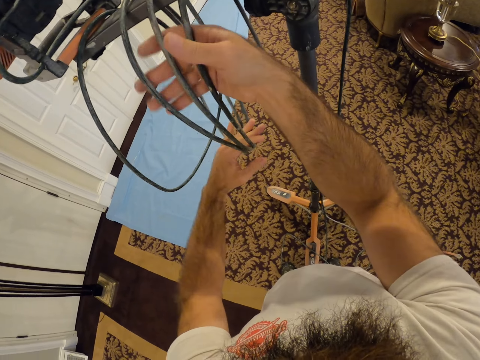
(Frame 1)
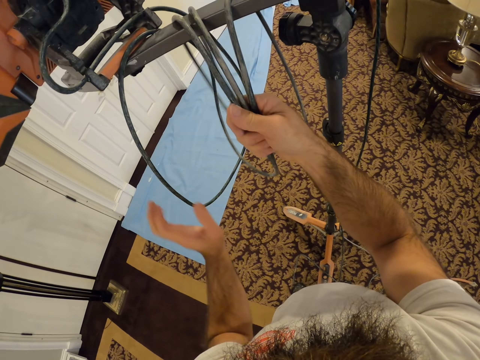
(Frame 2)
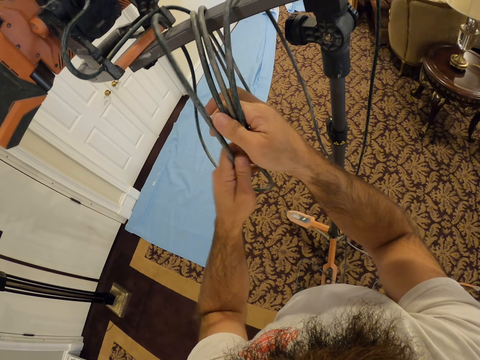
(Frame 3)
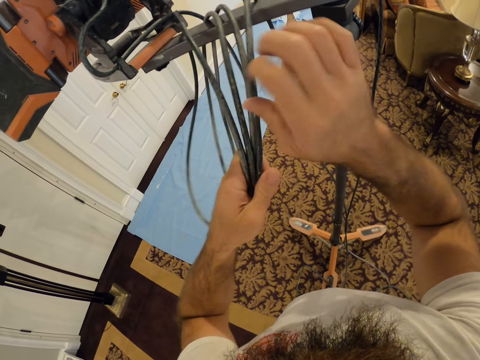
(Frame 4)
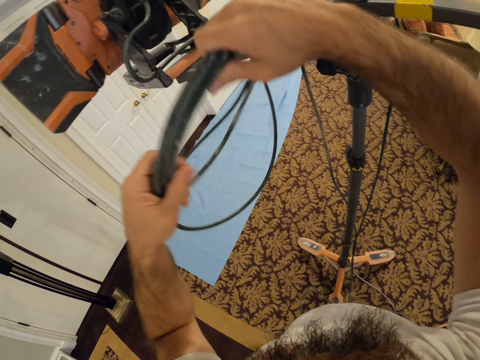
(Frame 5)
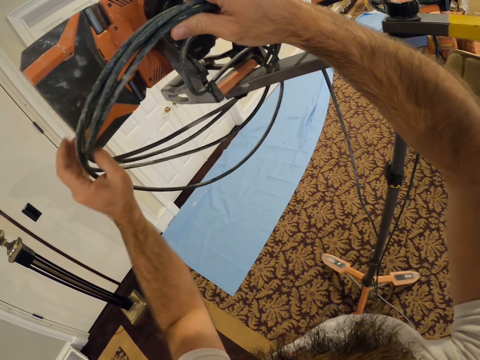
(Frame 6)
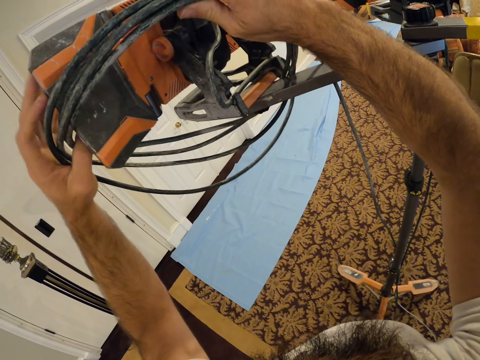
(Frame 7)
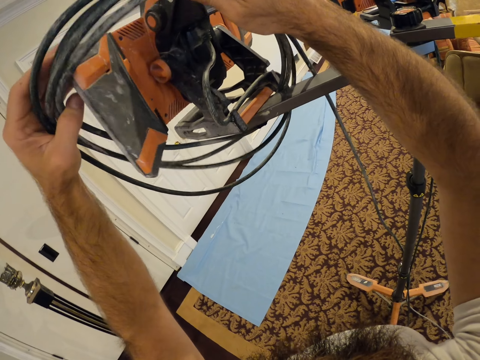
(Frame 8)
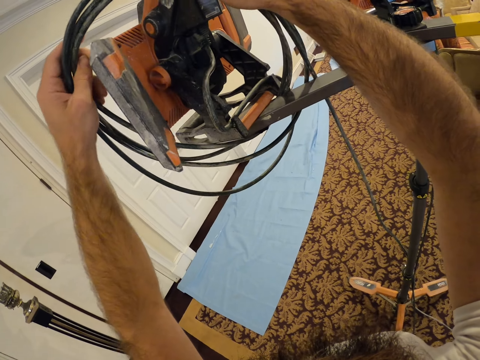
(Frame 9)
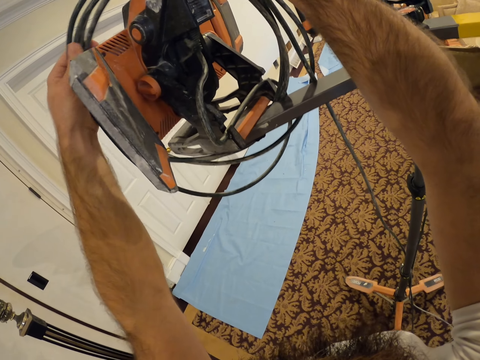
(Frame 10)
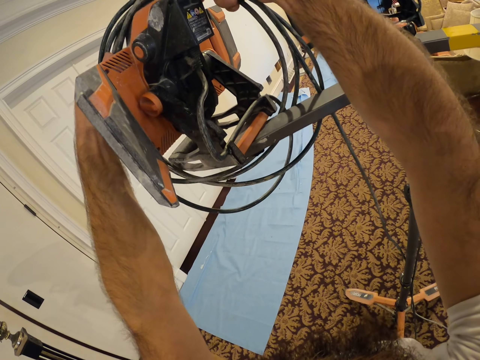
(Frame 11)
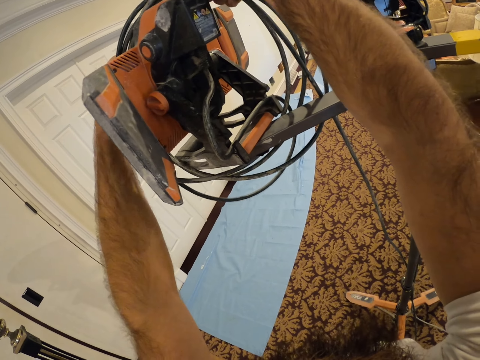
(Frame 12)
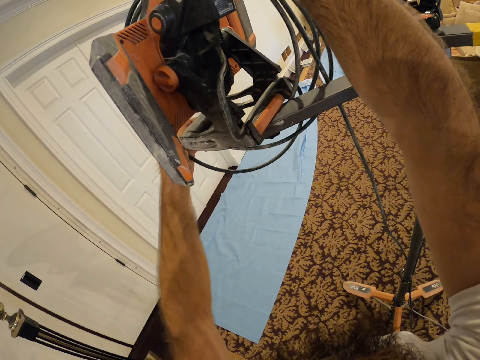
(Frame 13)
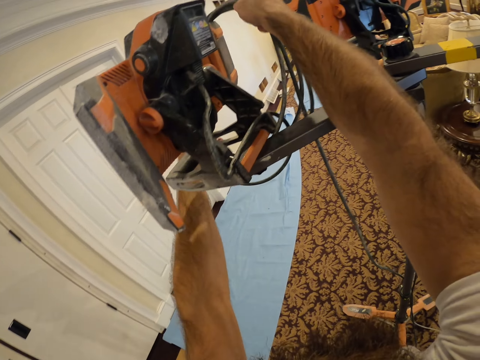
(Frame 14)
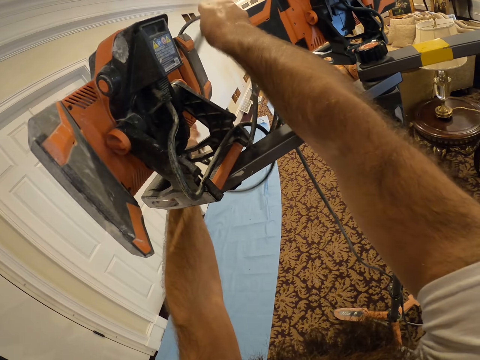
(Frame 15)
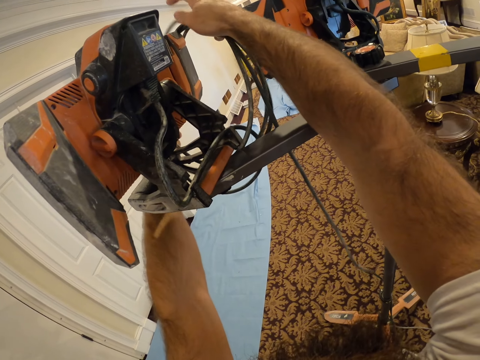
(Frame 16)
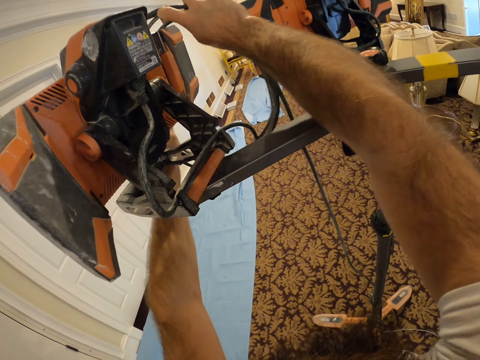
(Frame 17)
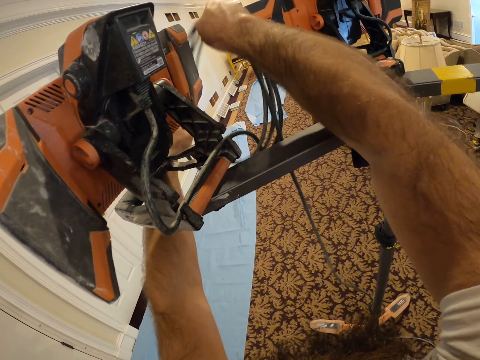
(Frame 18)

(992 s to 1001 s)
The camera wearer removes the tangled cable from the stand with both hands.

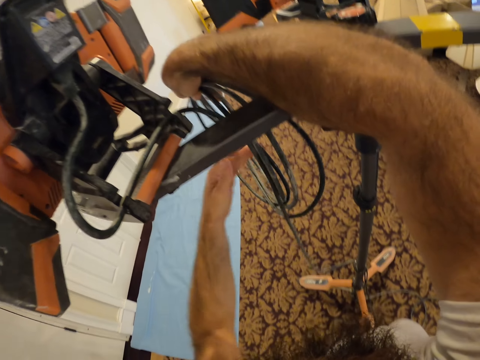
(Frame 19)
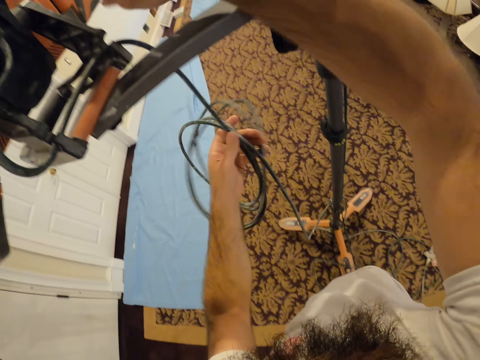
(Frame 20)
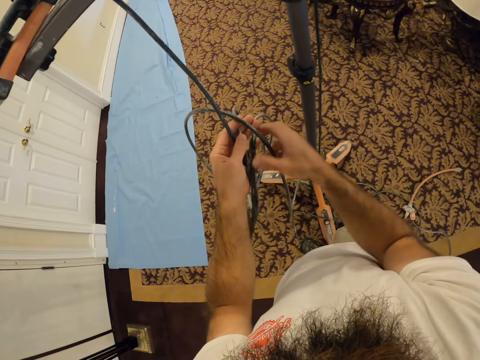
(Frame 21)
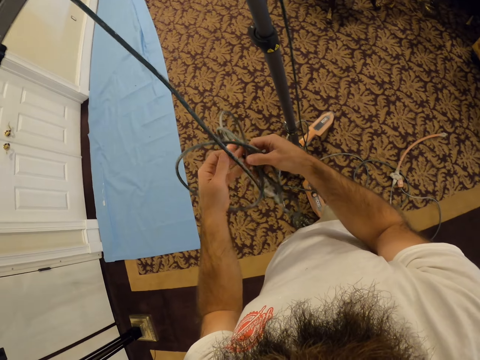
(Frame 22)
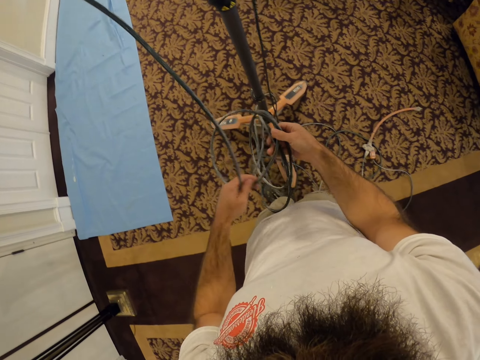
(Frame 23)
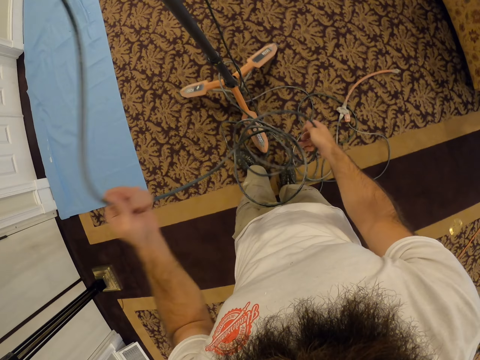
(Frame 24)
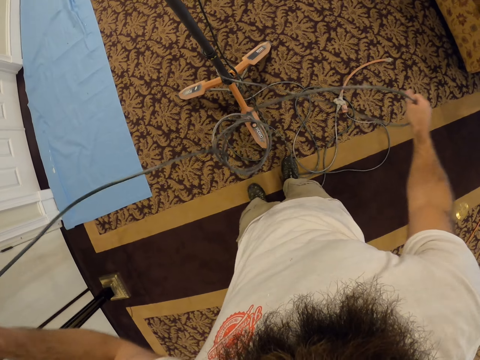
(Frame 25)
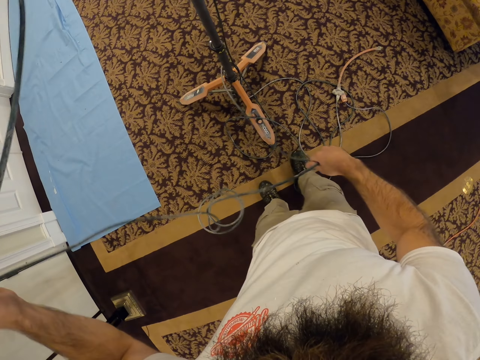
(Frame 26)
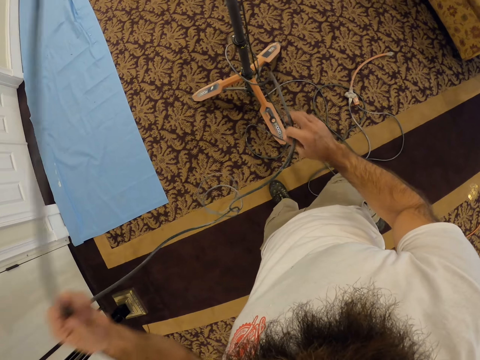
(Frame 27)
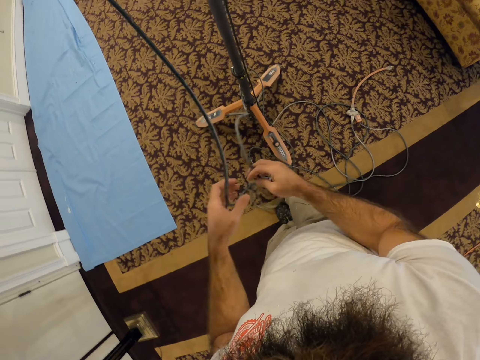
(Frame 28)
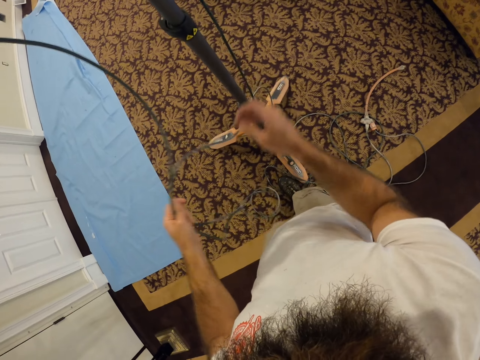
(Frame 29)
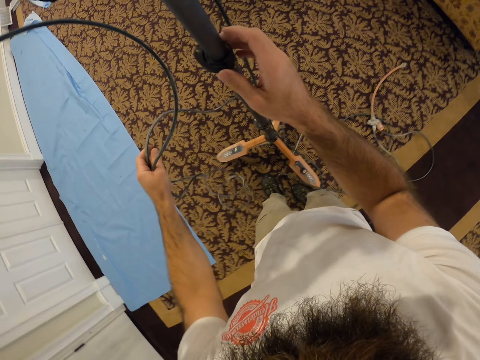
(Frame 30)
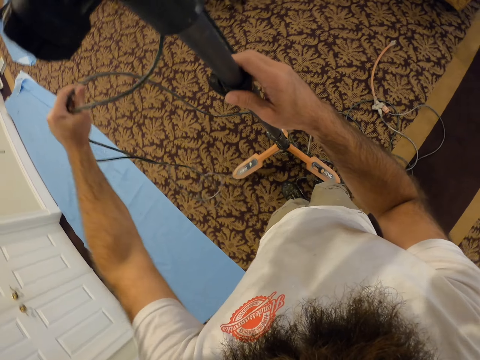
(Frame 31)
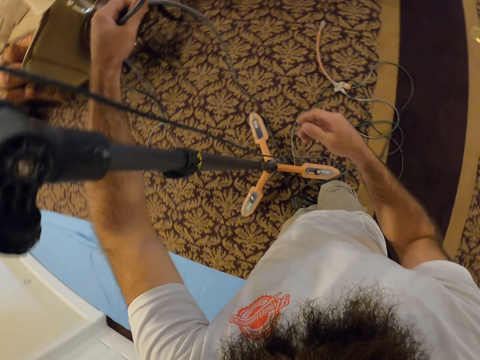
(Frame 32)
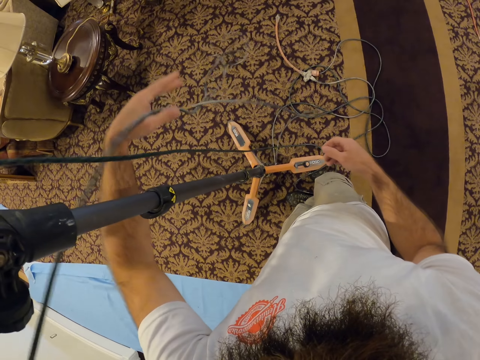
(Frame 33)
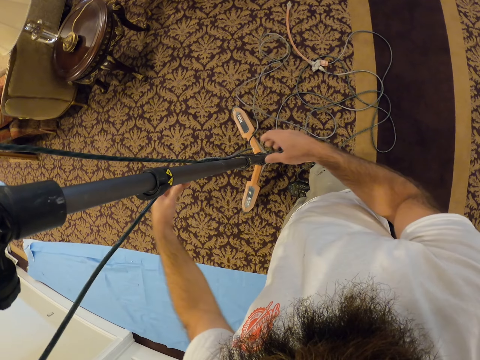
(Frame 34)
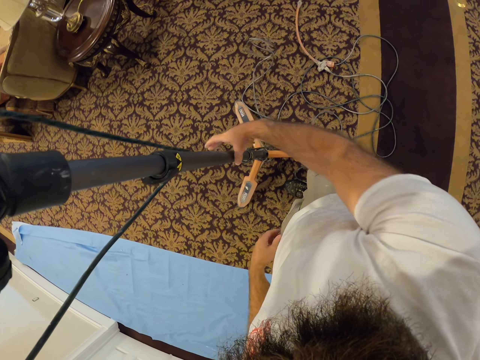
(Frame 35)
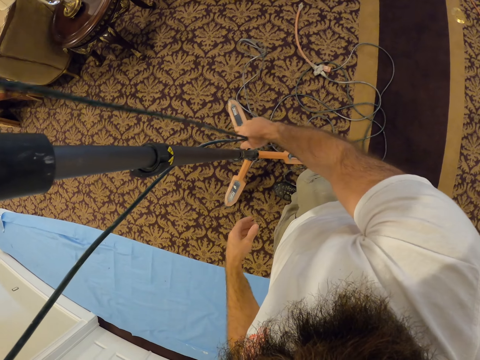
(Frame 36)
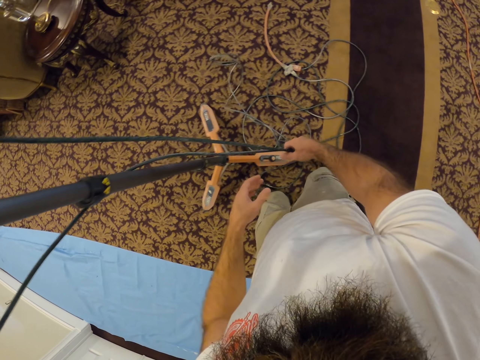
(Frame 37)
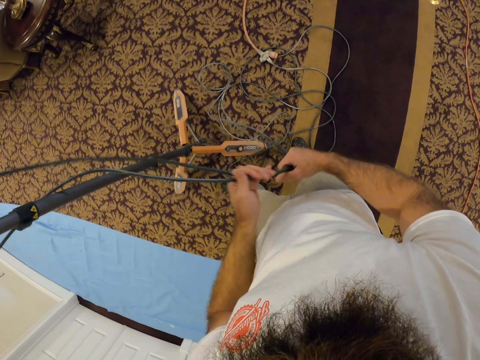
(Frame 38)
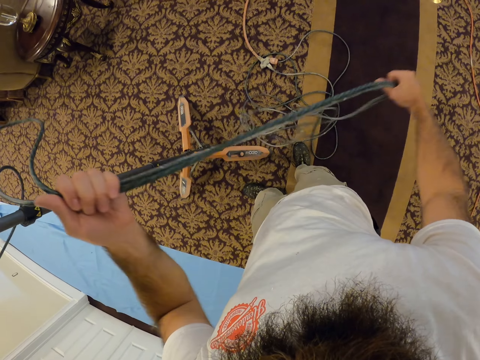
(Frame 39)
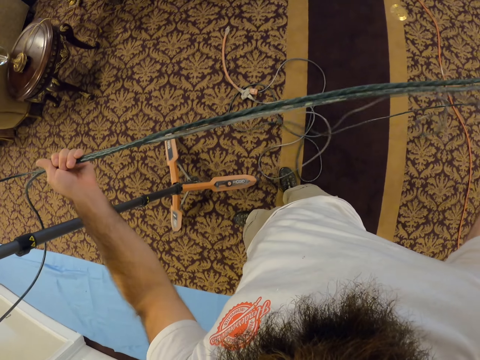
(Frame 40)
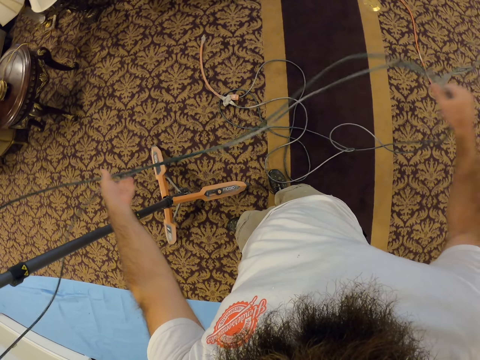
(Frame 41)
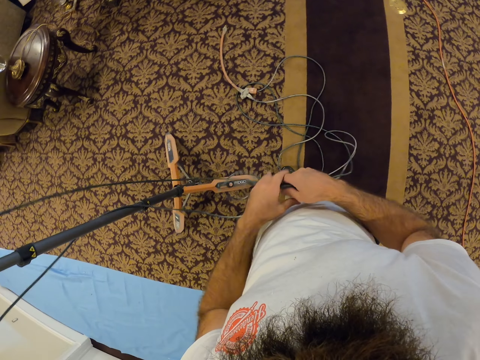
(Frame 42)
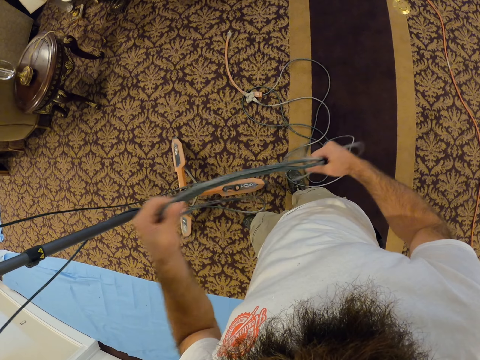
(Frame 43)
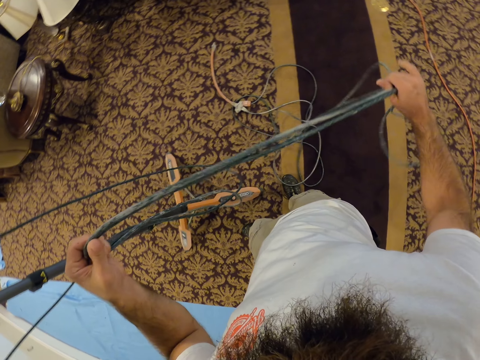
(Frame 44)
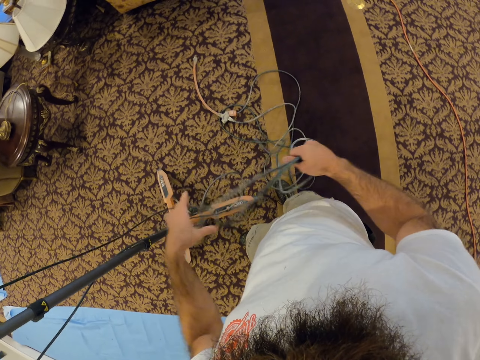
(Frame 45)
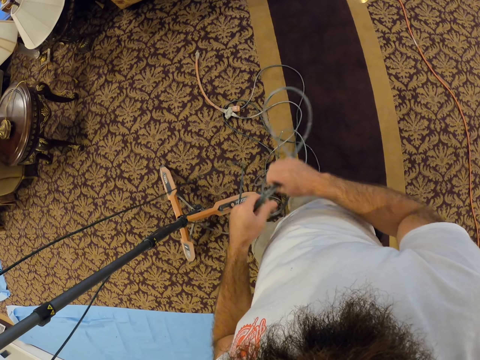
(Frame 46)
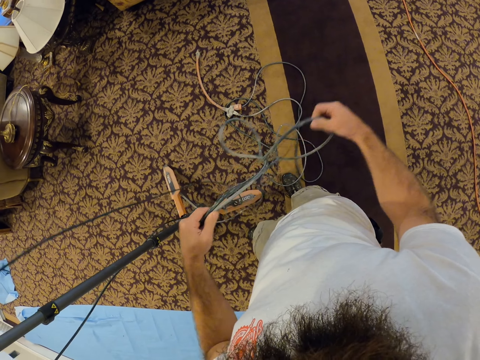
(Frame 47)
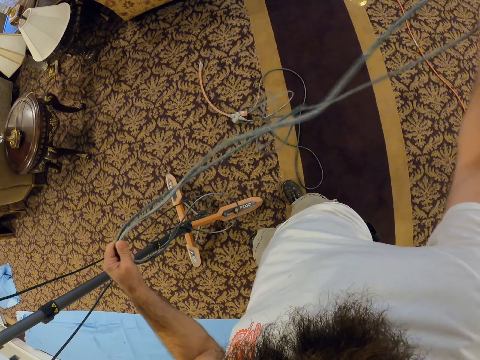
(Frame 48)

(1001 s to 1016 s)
The camera wearer removes his right hand from the cable. He holds the cable with his right hand. He untangles the cable in his hands. He removes his right hand from the cable. He holds the stand with his right hand. He removes his right hand from the stand. He drops the cable in his left hand on the floor. He holds the stand with his right hand. He pulls the cable with his right hand. He holds the cable with his left hand. He pulls the cable with both hands.

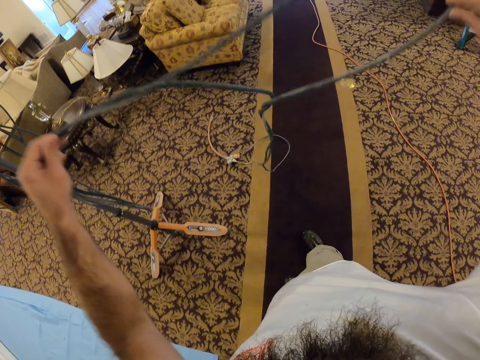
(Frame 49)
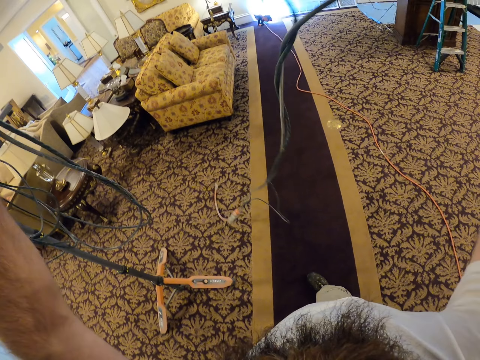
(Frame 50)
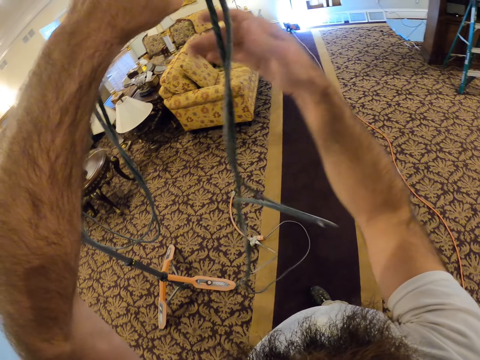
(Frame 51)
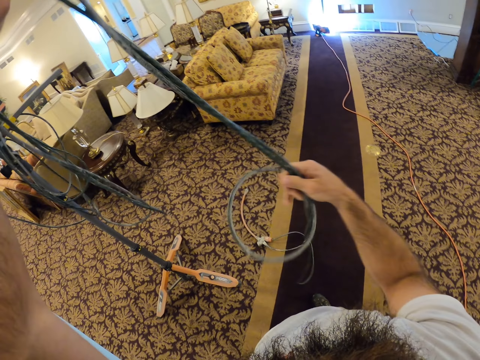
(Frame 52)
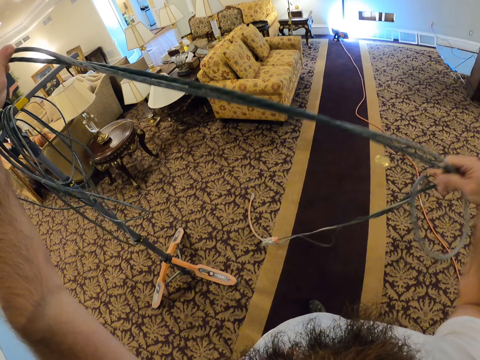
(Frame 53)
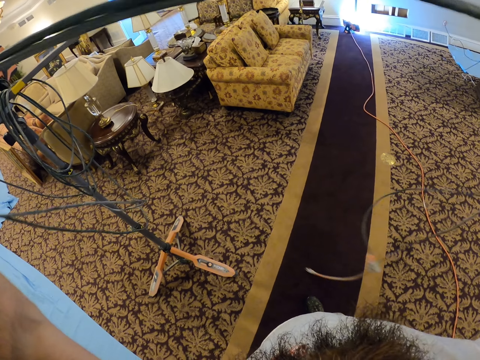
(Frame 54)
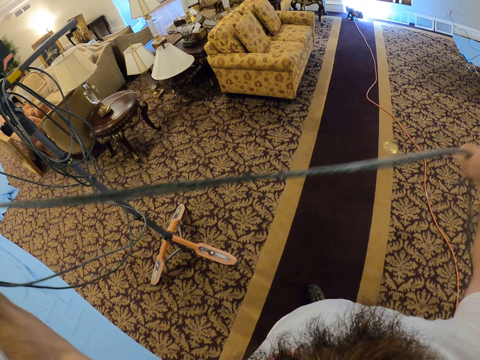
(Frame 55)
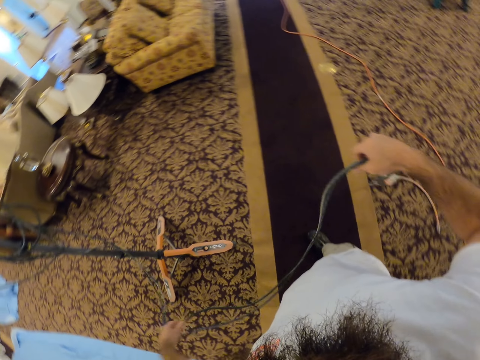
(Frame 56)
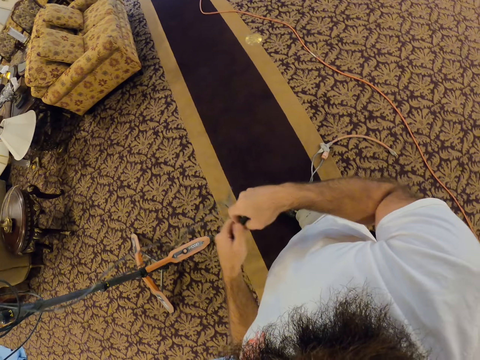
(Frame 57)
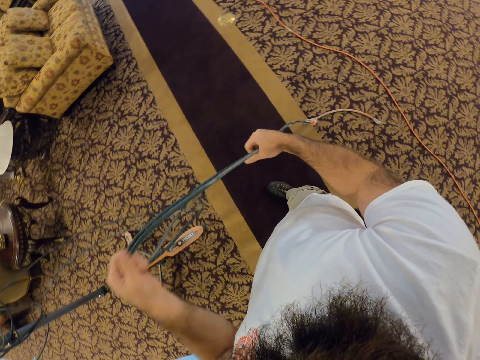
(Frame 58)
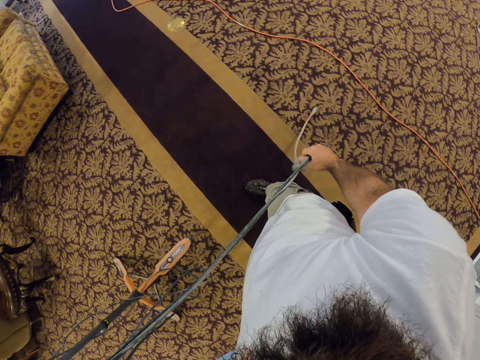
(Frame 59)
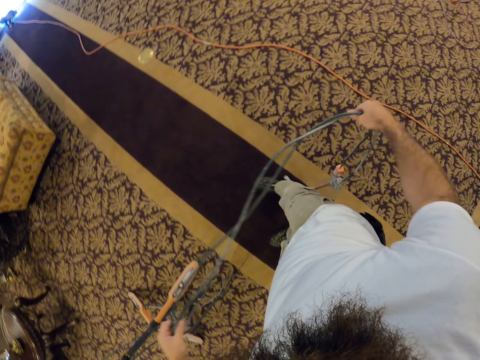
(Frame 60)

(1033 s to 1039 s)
The camera wearer moves his right hand on the cable. He holds the cable with his left hand. He moves his right hand on the cable.
